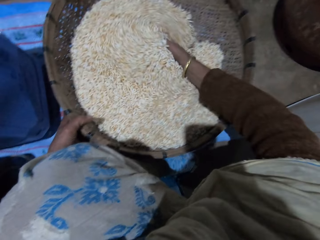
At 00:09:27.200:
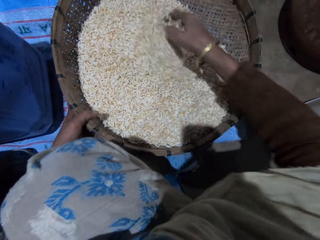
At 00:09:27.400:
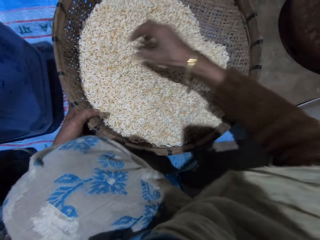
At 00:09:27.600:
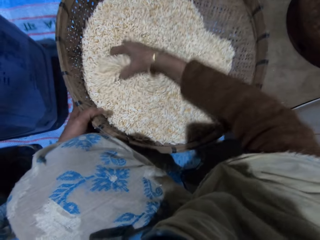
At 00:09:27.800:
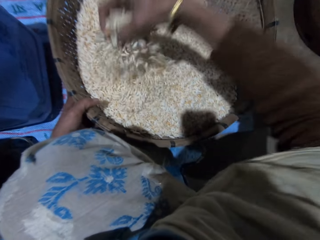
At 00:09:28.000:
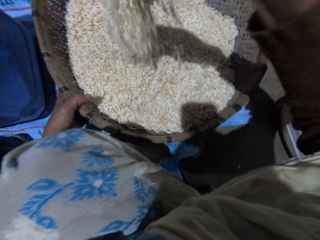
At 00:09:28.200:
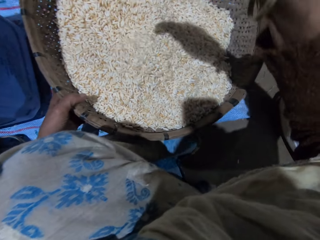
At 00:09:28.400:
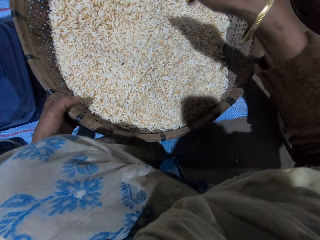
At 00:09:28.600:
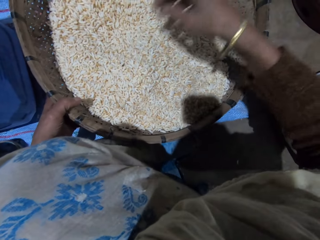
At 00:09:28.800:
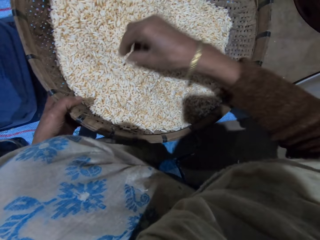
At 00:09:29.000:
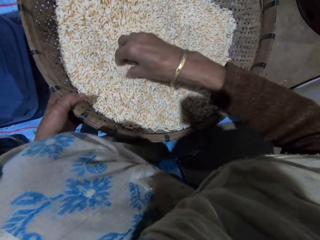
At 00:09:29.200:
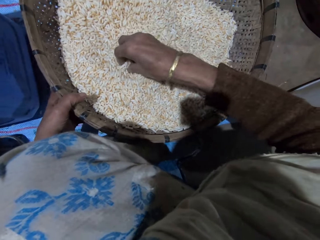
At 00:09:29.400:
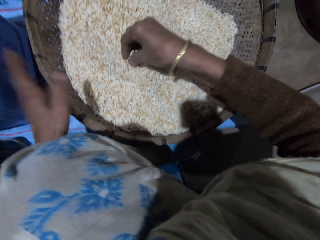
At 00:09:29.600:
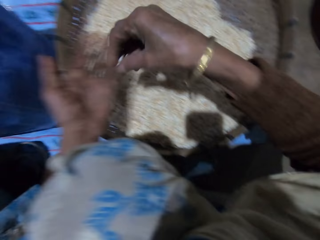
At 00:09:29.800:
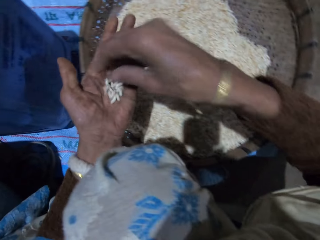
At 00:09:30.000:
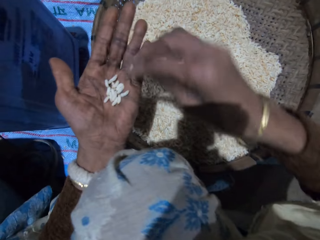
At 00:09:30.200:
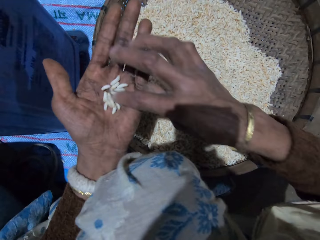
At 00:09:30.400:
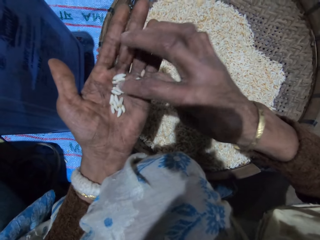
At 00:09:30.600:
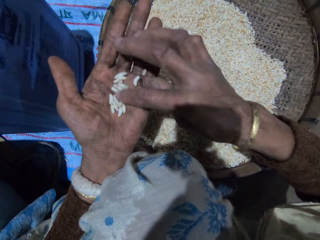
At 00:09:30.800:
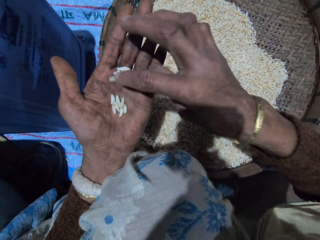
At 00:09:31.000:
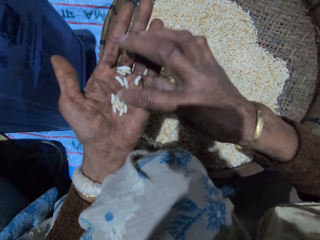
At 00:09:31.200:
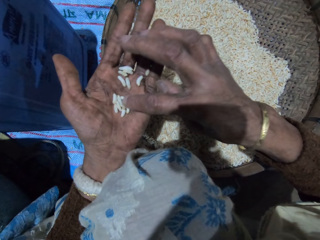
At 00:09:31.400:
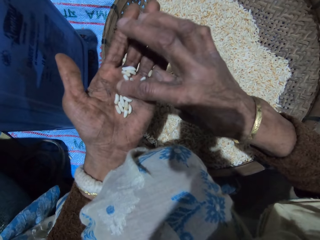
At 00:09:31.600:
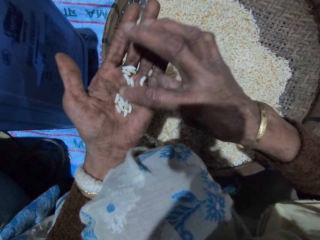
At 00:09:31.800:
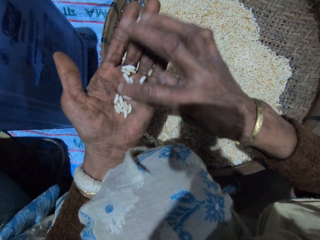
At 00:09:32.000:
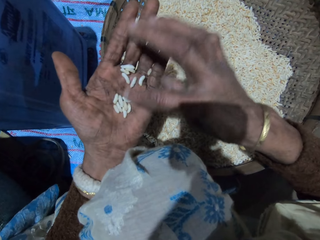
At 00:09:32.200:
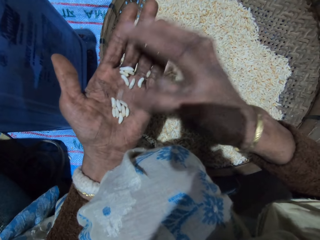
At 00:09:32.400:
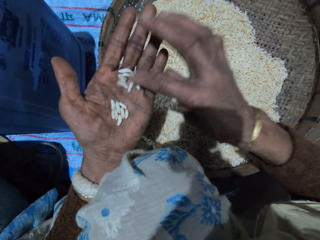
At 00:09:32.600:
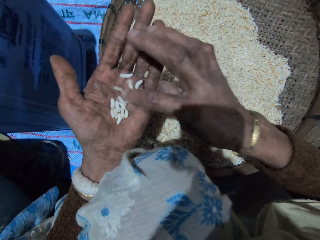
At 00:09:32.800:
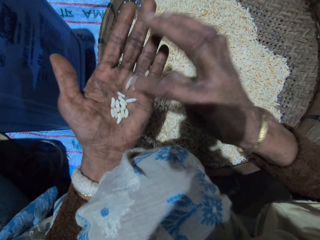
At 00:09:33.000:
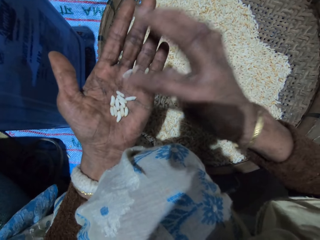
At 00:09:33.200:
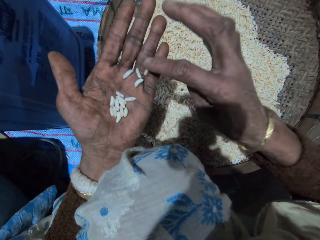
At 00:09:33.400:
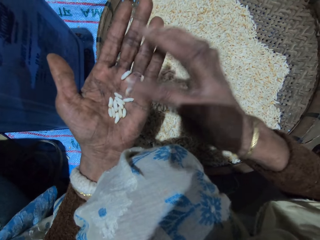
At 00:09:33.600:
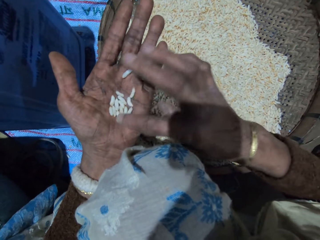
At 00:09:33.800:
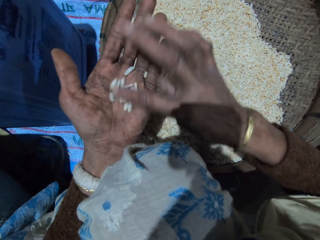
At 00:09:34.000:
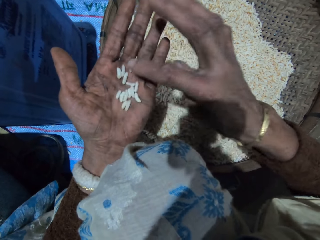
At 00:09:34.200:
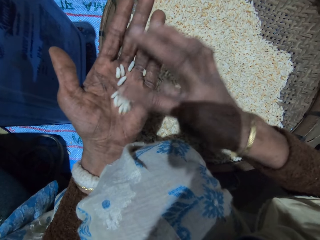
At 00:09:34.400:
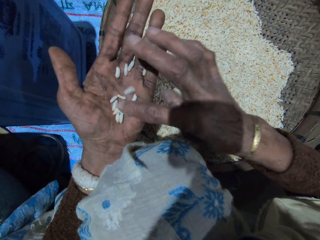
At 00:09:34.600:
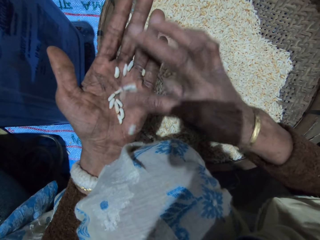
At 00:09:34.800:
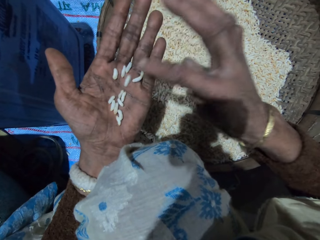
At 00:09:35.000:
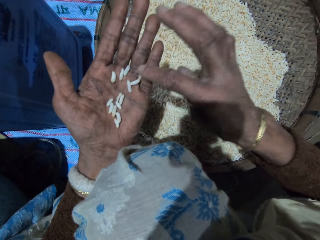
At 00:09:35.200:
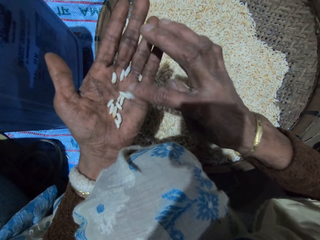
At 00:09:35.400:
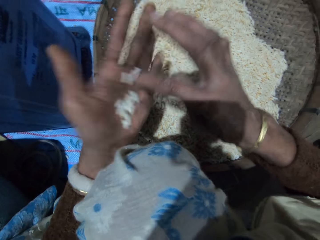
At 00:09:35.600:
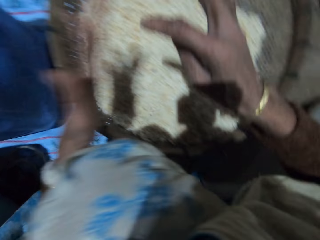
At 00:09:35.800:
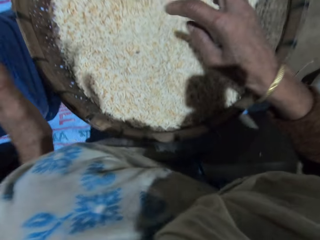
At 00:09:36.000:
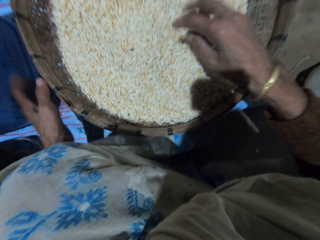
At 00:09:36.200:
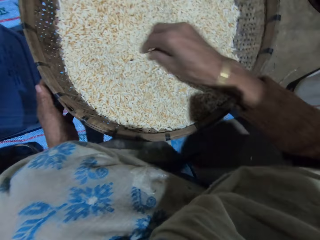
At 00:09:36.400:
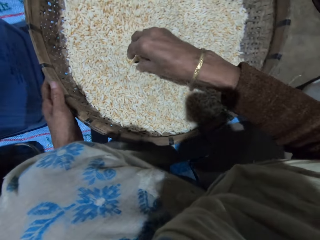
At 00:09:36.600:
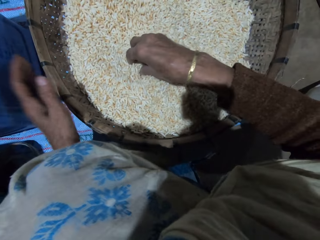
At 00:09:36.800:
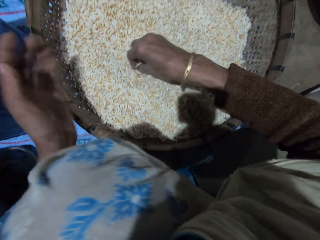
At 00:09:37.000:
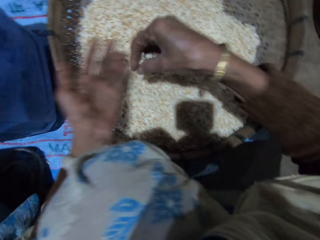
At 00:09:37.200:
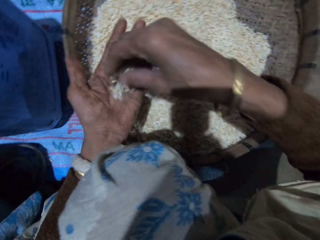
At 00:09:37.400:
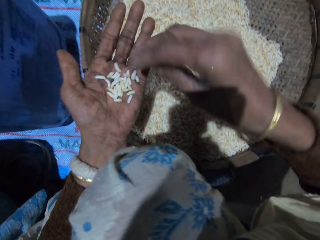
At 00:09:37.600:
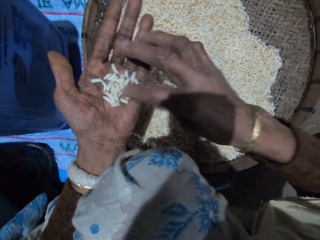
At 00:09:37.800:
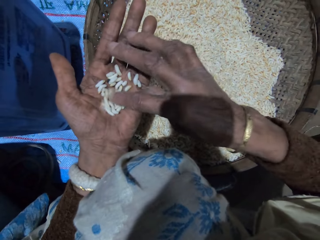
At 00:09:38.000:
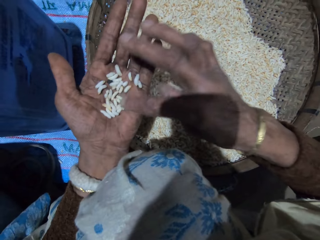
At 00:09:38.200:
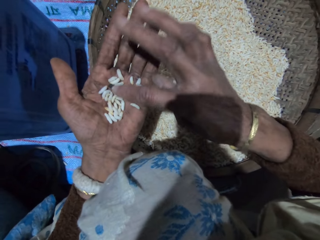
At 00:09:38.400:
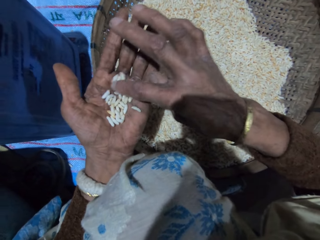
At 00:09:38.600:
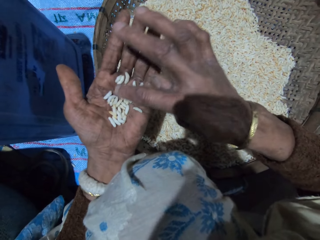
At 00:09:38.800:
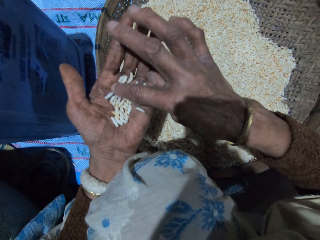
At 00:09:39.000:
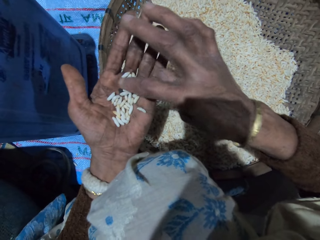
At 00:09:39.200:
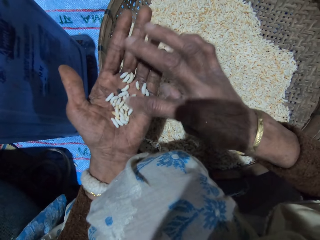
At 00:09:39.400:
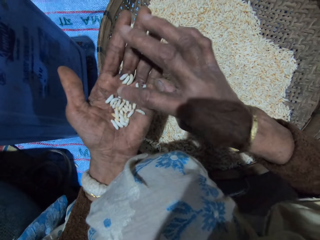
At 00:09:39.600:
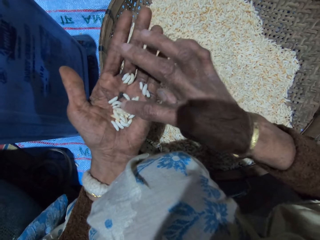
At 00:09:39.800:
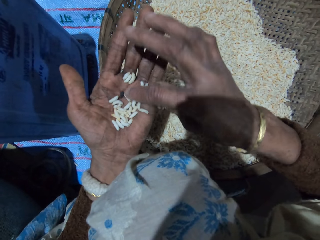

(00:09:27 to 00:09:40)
The camera wearer takes out some of the grains in the basket with her right hand. She drops the grains in her right hand on her left hand. She sorts the grains with the right hand. She drops the grains in the basket. She turns the grains in her left hand with her right hand. She drops the grains in her left hand in the basket. She holds the basket with her left hand. She takes out some of the grains in the basket with her right hand. She drops the grains in her right hand on her left hand. She sorts the grains with the right hand. She turns the grains in her left hand with her right hand.

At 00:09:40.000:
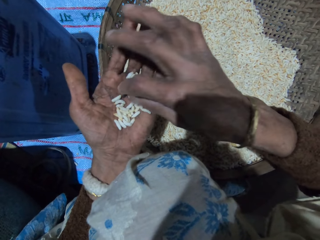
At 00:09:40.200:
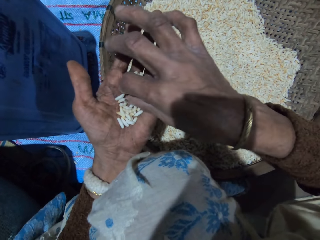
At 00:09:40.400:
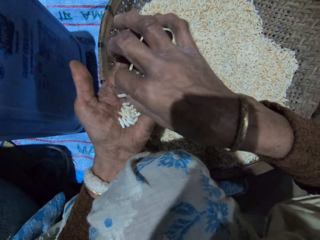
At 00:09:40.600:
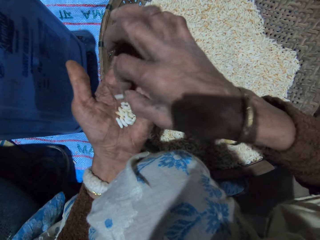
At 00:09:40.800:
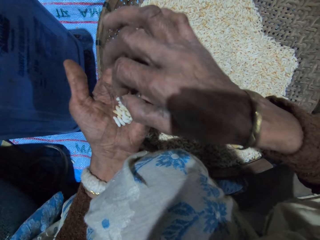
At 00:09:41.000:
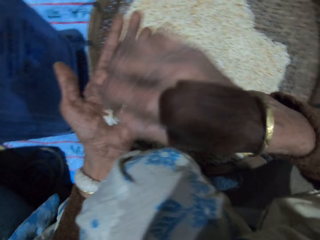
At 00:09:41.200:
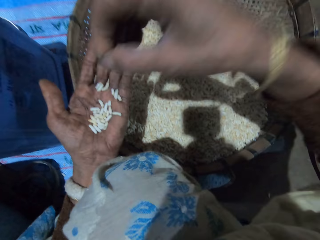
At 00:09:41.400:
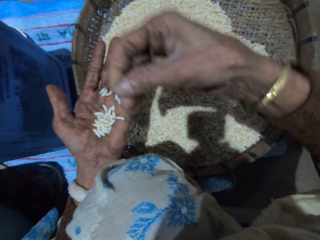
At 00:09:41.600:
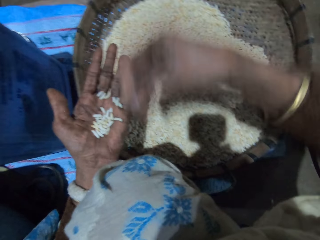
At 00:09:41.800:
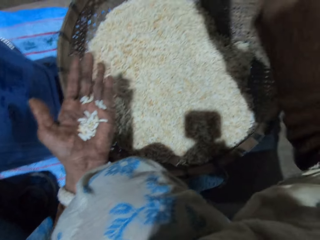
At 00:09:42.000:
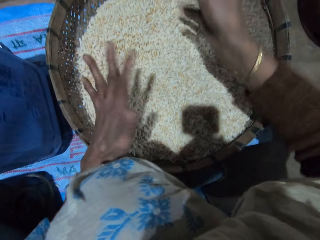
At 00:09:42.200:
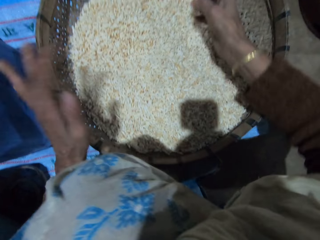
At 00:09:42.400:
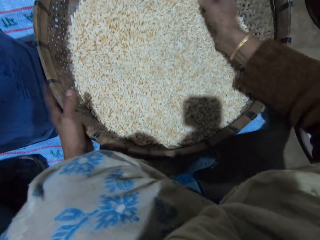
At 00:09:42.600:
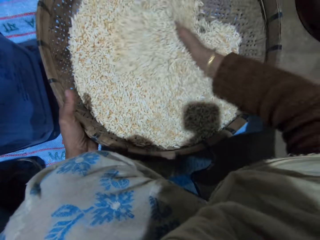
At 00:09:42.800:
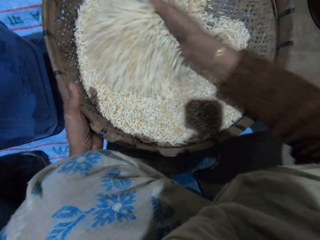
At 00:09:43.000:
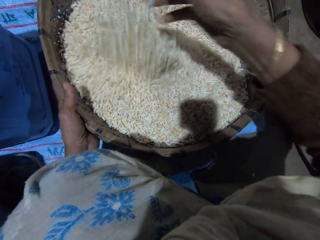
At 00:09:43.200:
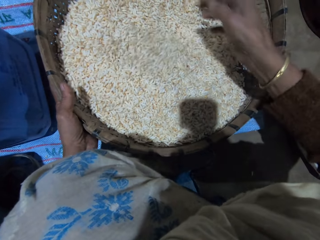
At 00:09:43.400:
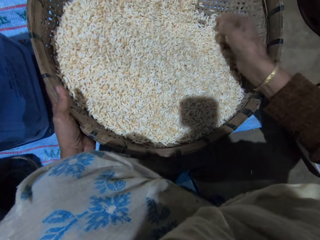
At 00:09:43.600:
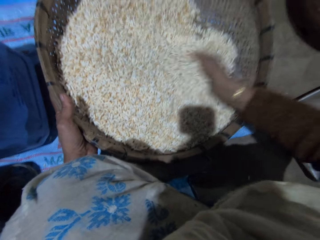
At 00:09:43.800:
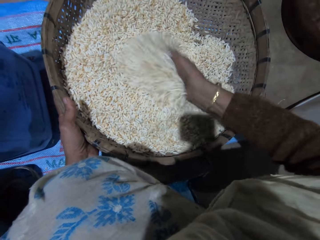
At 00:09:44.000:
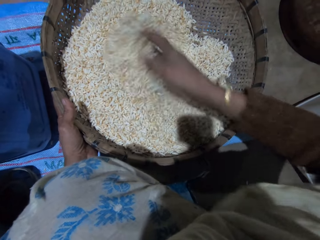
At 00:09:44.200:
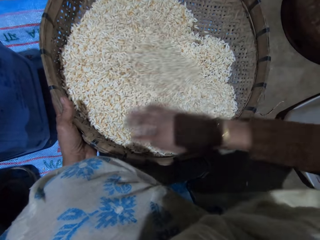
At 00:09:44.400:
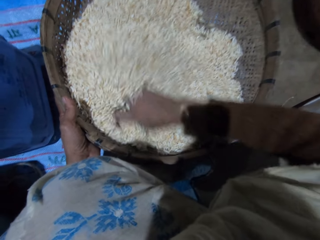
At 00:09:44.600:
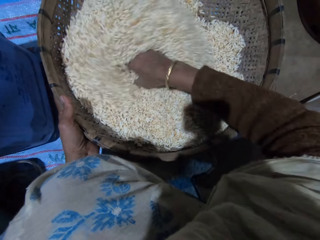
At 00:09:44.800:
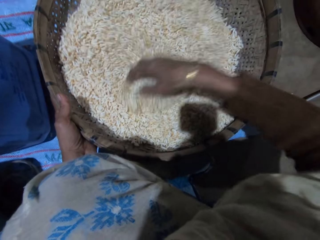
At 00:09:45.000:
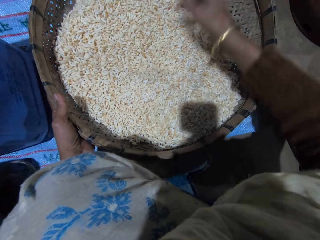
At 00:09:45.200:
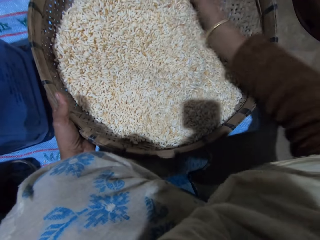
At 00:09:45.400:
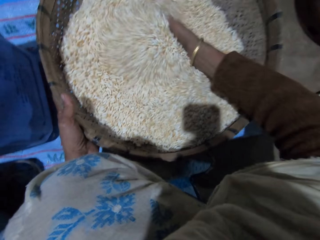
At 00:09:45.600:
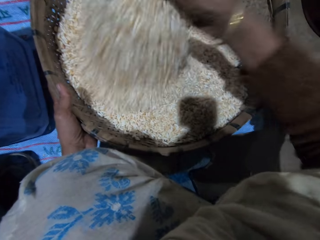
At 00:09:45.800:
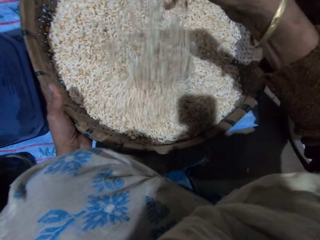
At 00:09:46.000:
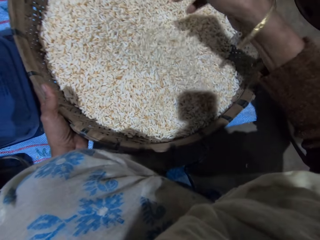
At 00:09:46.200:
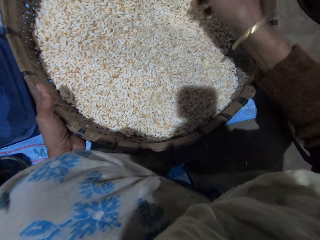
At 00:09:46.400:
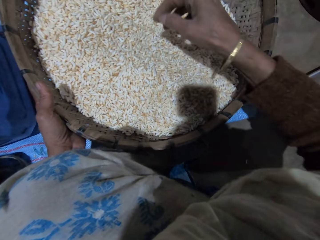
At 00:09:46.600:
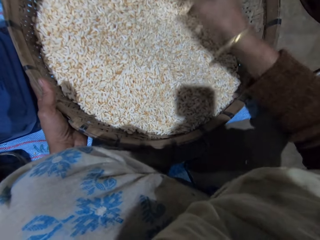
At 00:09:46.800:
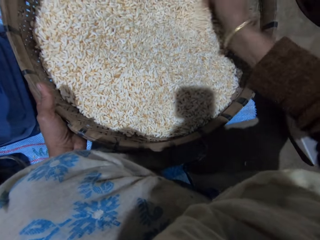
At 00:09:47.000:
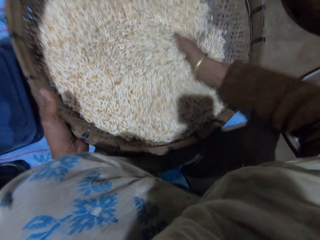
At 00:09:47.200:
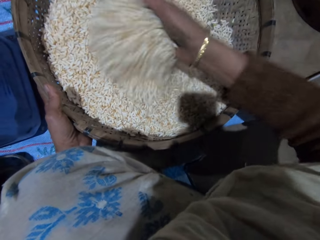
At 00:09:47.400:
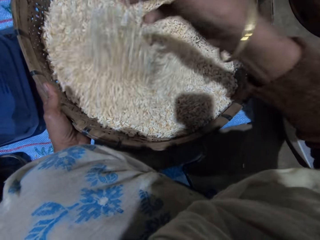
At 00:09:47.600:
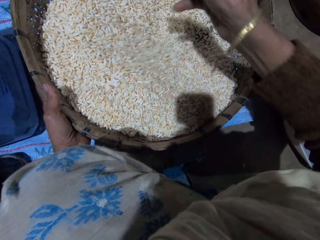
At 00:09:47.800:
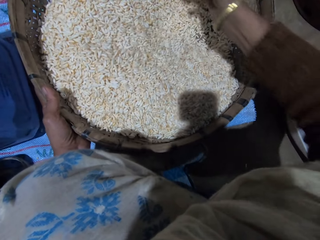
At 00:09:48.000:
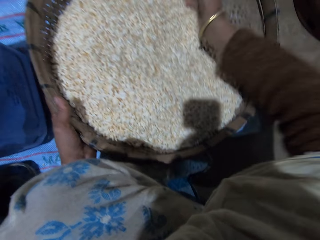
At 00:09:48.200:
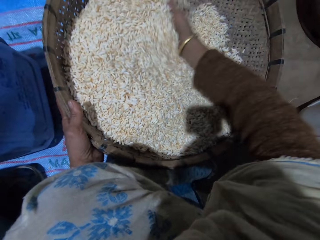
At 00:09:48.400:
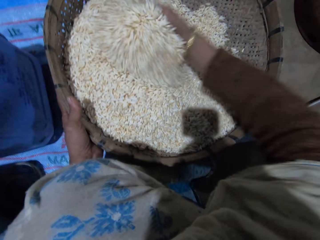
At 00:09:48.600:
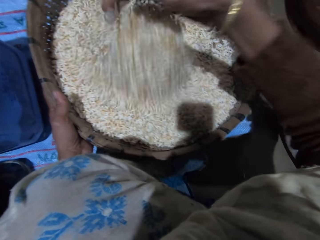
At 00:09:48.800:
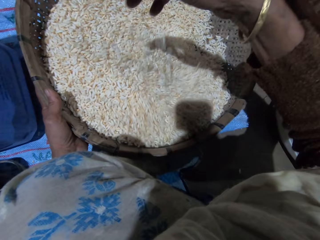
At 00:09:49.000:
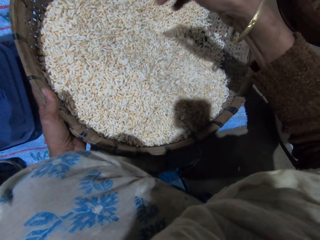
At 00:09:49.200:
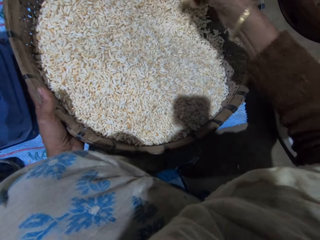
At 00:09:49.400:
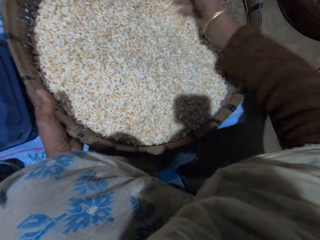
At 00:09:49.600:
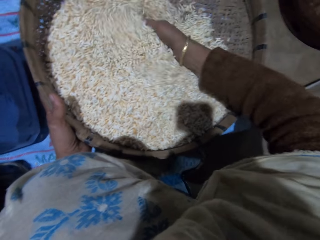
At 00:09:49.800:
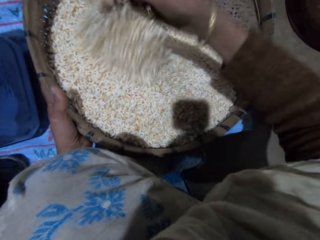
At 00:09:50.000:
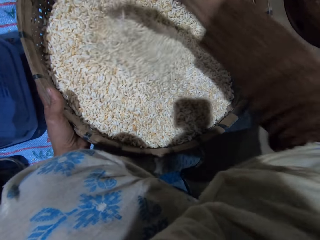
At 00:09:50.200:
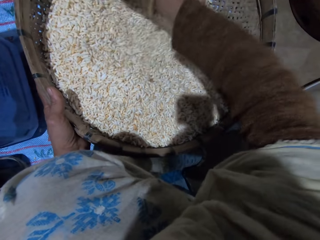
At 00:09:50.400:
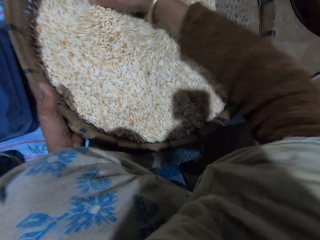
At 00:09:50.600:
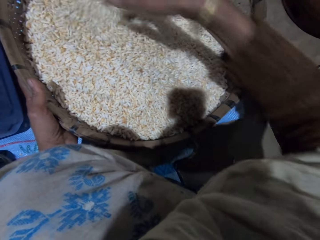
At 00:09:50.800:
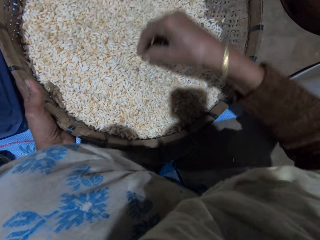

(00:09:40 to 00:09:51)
The camera wearer picks out dirt from the grains in her left hand with her right hand. She throws away the dirt in her right hand. She pours the grains in her left hand into the basket. She holds the basket with her left hand. She sorts the grains with the right hand. She turns the grains in the basket in her left hand with her right hand.
